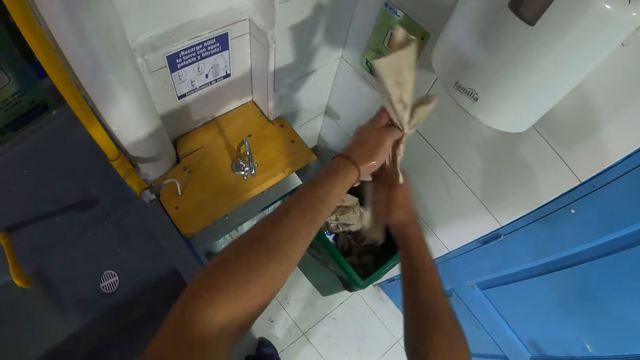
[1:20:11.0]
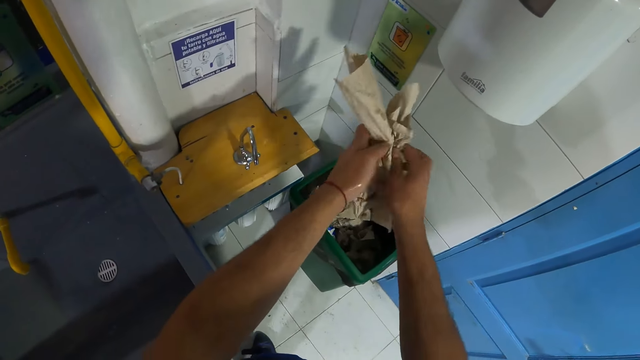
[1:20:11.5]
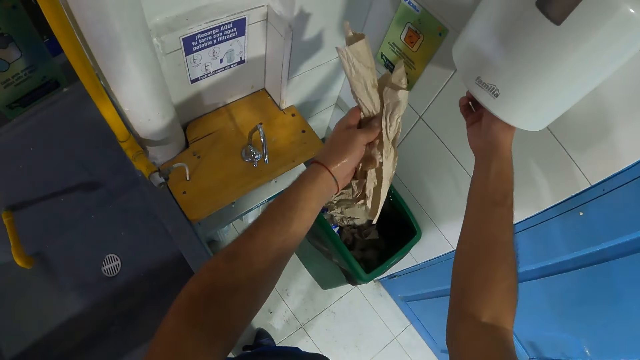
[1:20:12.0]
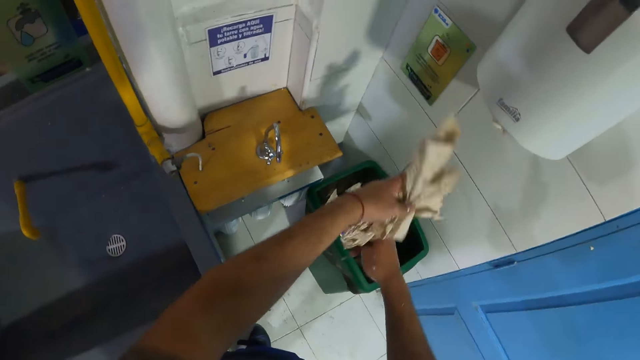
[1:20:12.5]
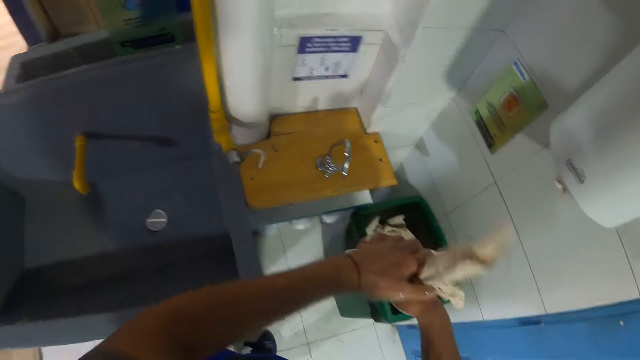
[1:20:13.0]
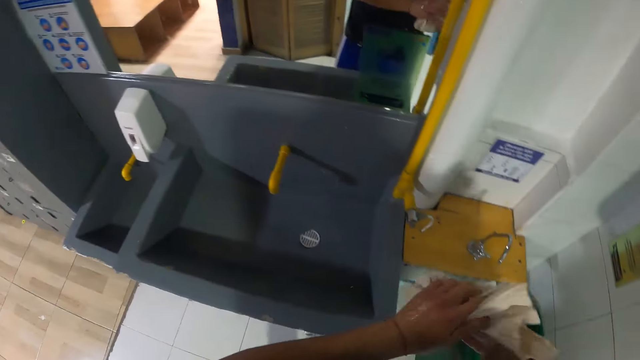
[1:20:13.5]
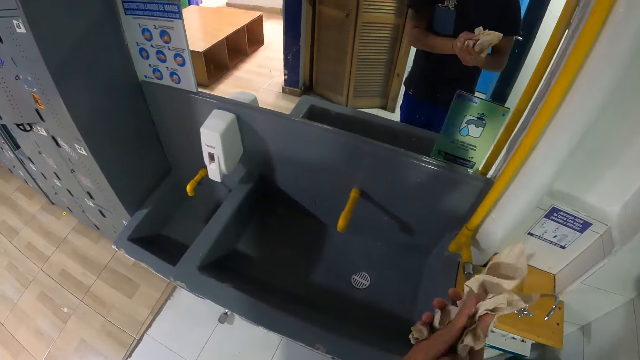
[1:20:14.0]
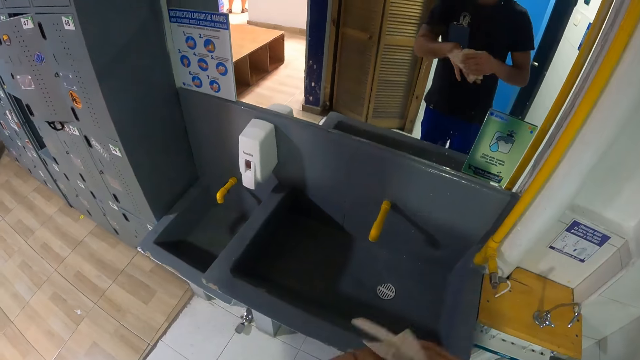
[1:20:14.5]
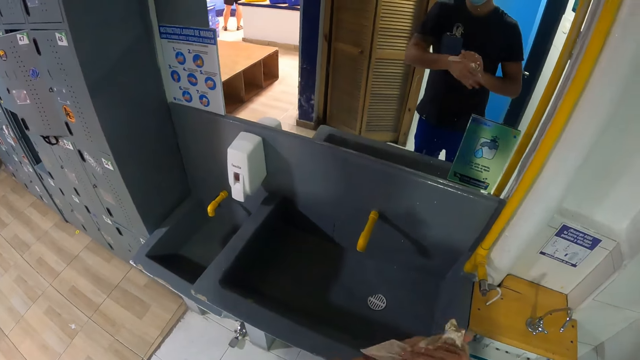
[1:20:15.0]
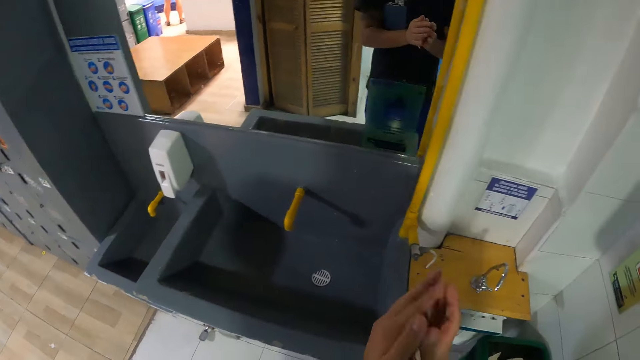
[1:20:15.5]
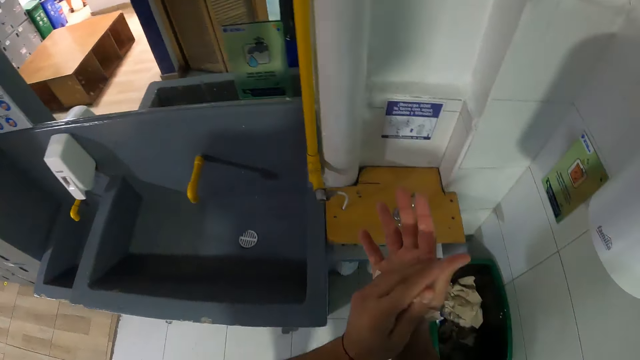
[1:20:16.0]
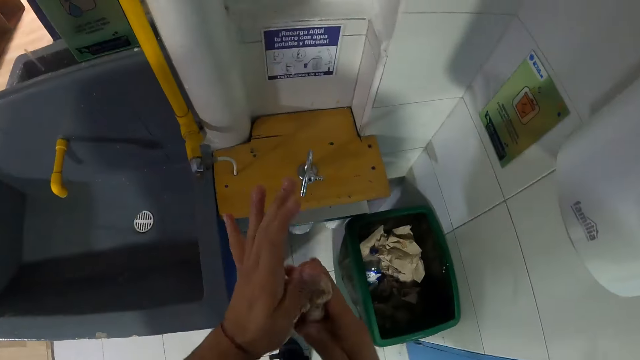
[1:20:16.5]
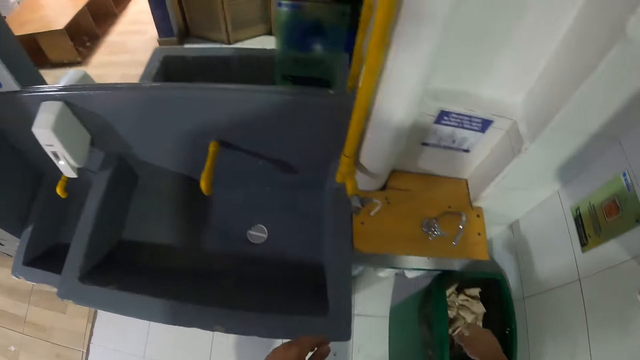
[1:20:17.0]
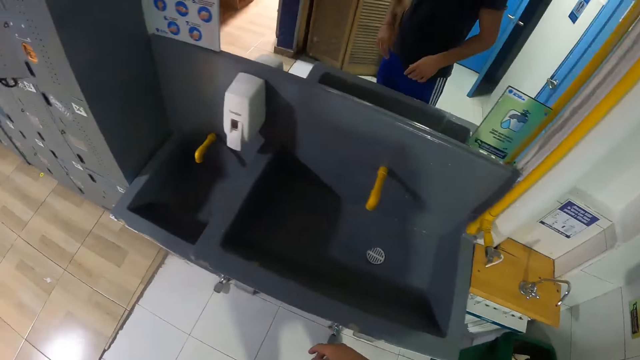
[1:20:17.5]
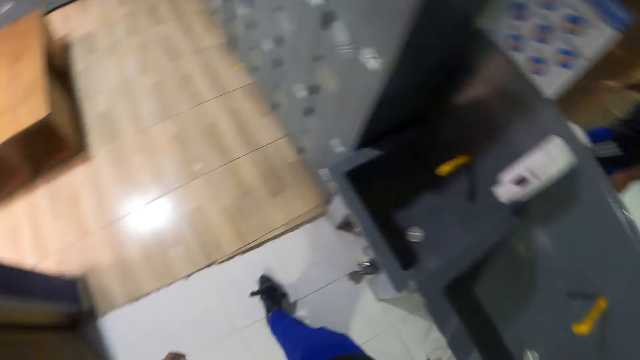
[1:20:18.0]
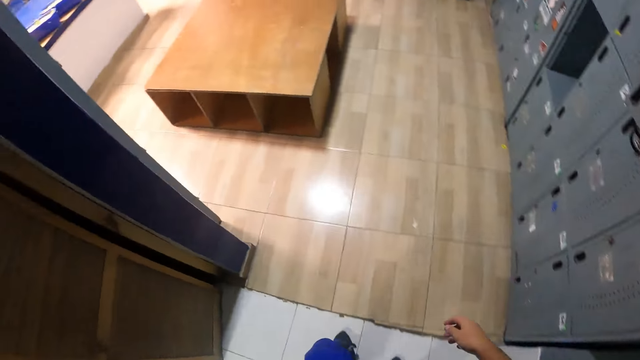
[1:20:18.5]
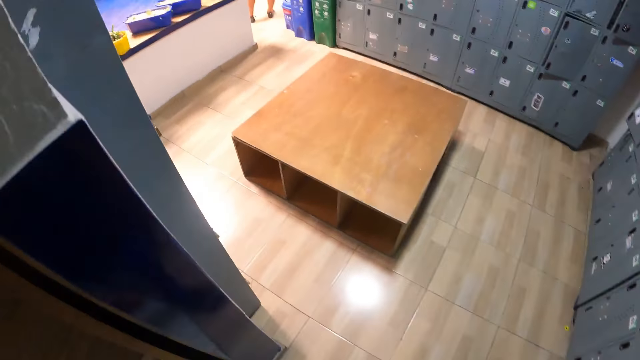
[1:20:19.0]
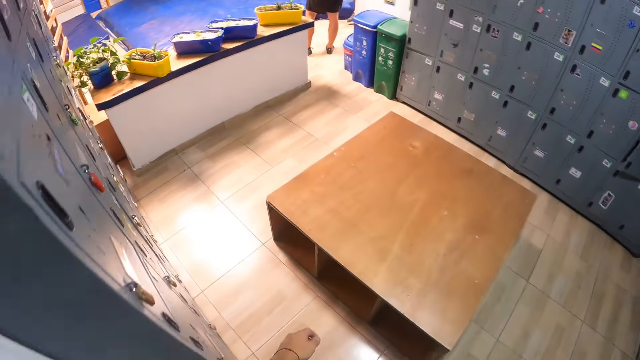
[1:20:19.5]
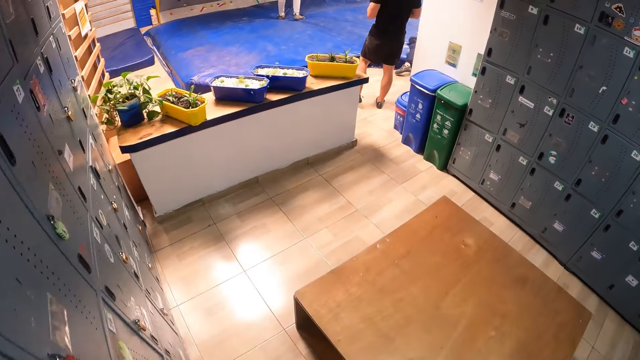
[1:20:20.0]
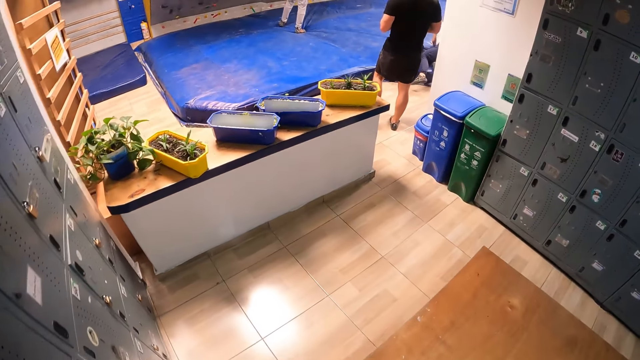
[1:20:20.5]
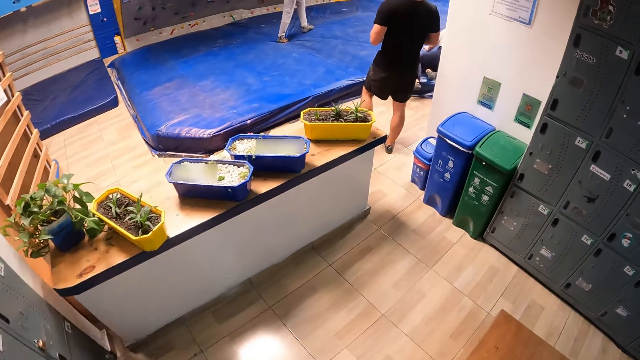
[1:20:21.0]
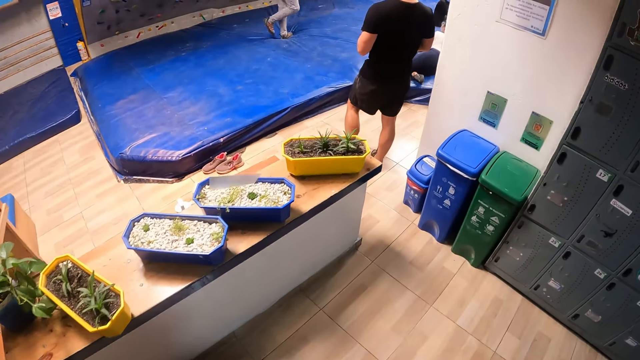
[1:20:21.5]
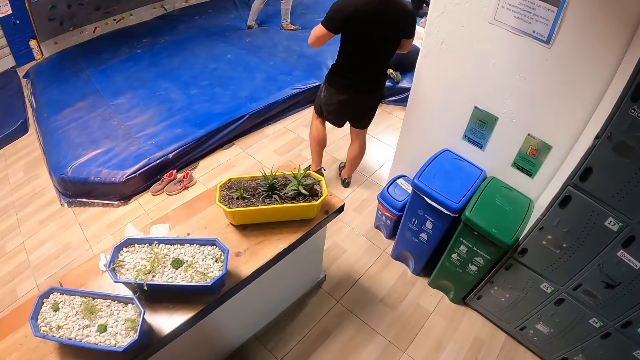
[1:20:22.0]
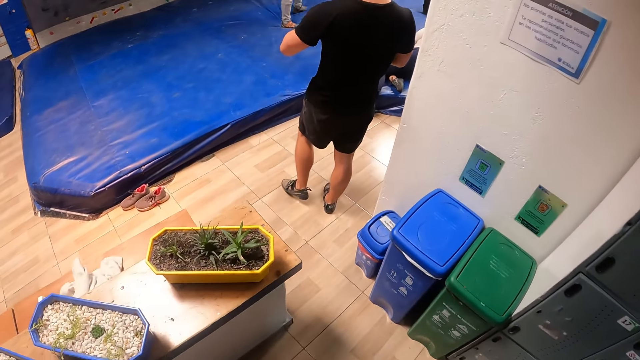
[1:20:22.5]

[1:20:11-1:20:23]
The camera wearer pulls the soft paper or tissue. He dries both hands with the tissue. He drops the tissue in a waste bin in the locker room with his right hand. He walks away from the sink. He walks into the climbing centre.

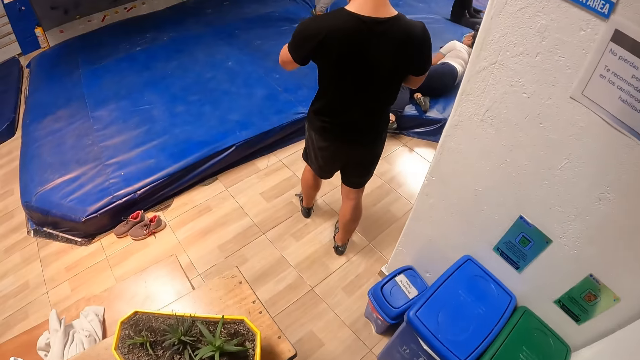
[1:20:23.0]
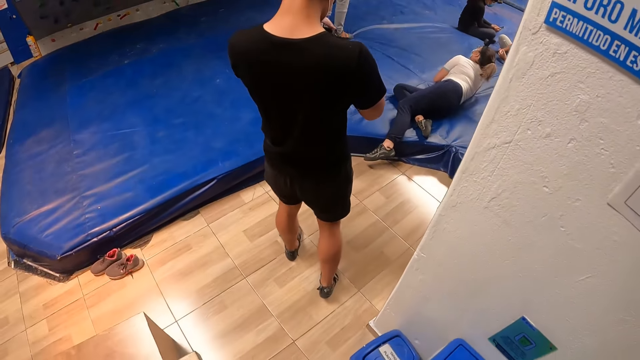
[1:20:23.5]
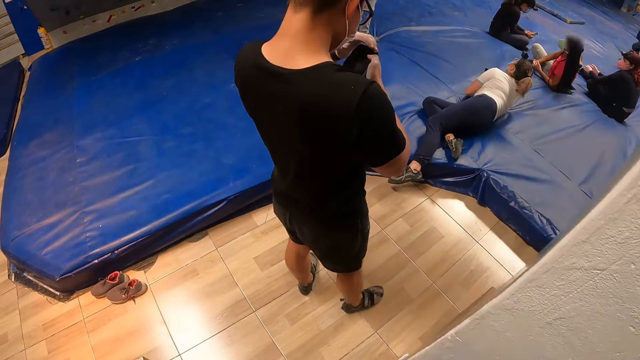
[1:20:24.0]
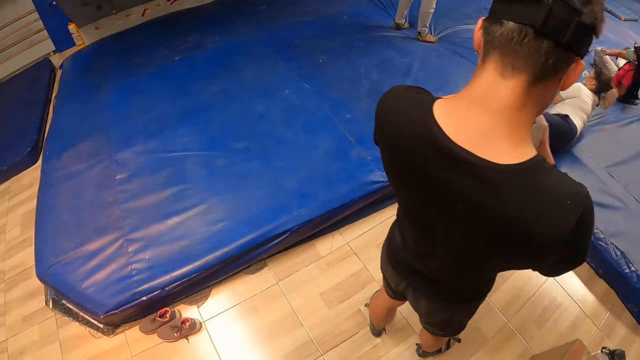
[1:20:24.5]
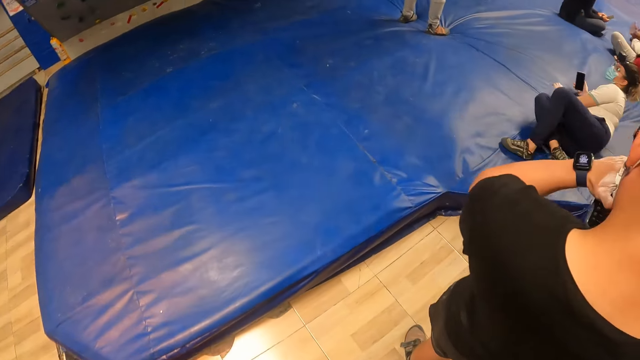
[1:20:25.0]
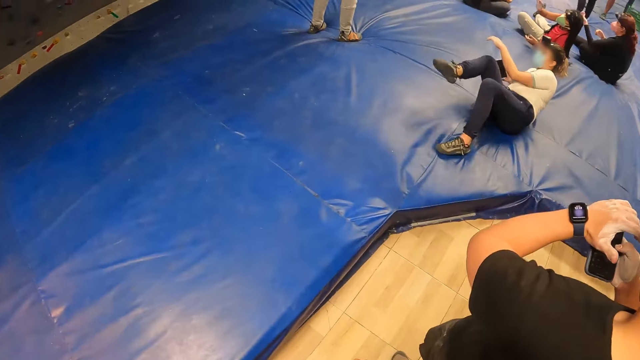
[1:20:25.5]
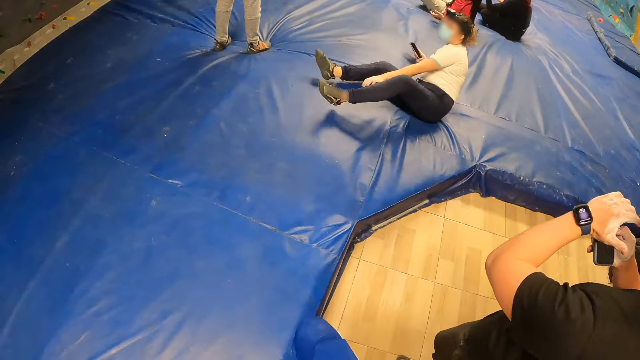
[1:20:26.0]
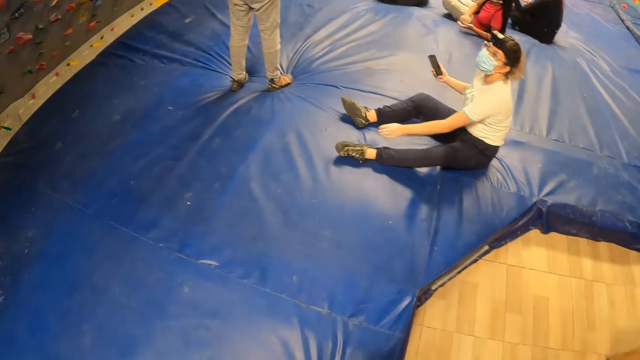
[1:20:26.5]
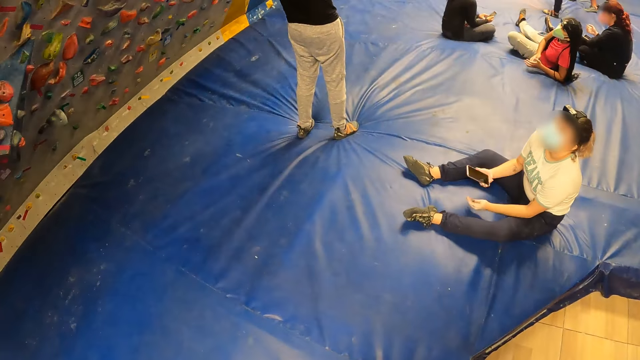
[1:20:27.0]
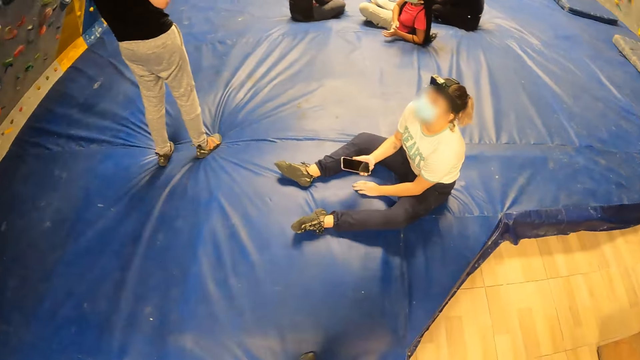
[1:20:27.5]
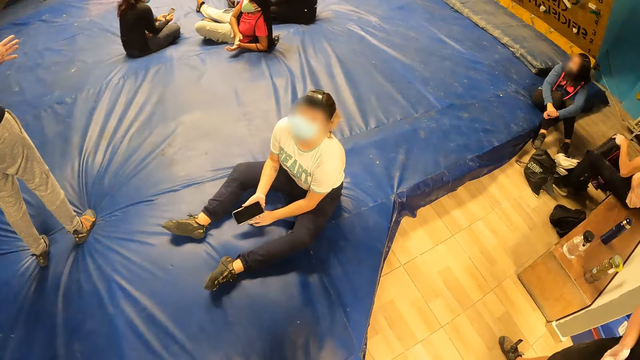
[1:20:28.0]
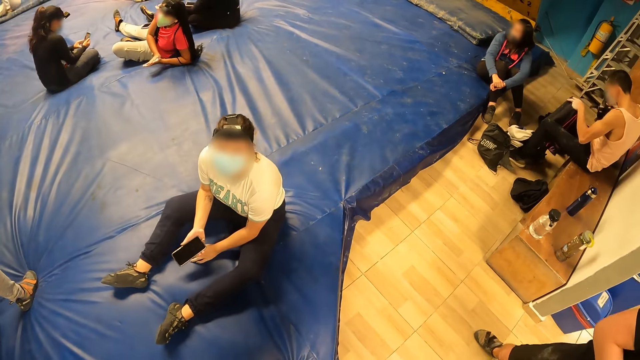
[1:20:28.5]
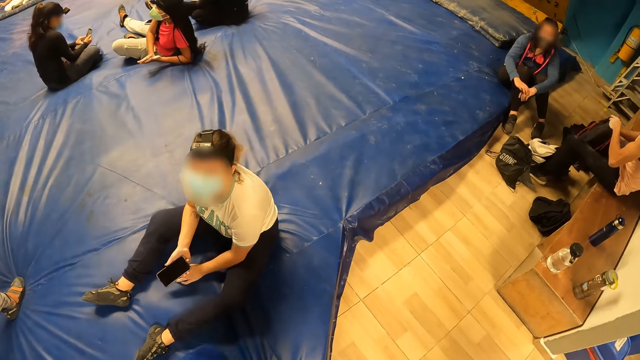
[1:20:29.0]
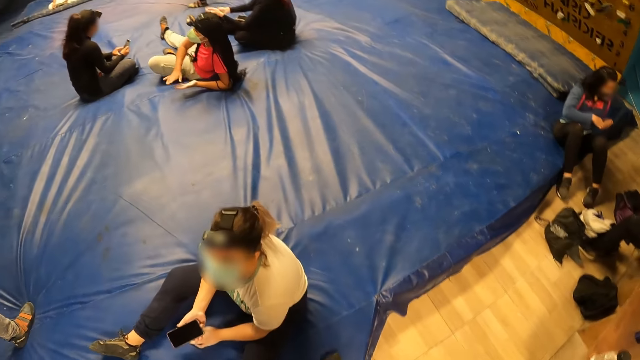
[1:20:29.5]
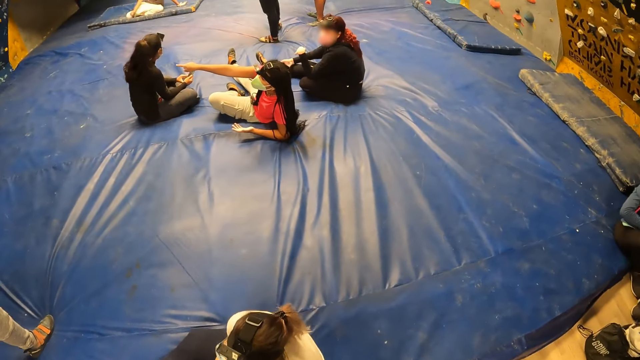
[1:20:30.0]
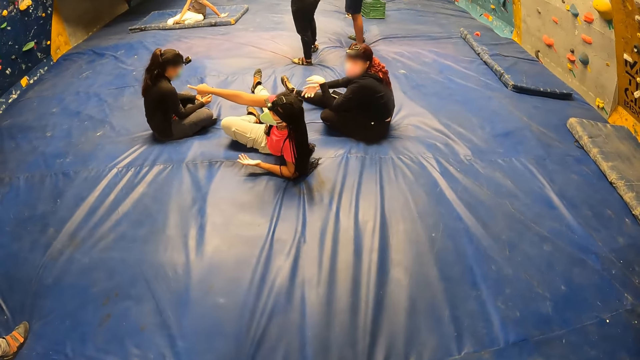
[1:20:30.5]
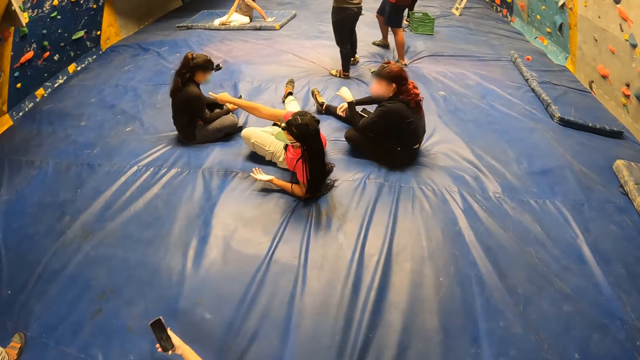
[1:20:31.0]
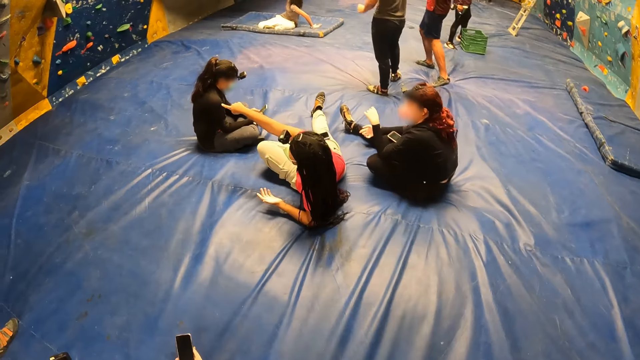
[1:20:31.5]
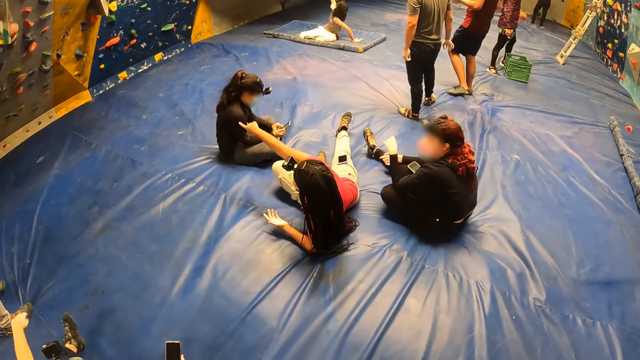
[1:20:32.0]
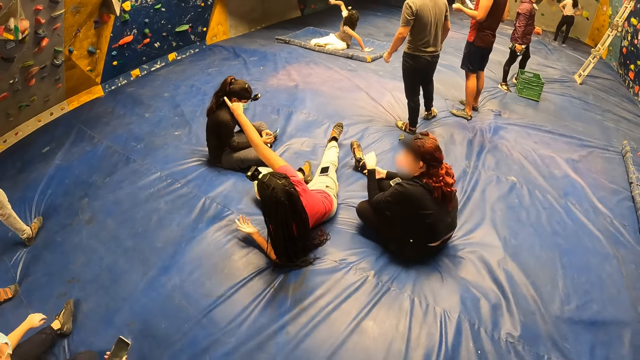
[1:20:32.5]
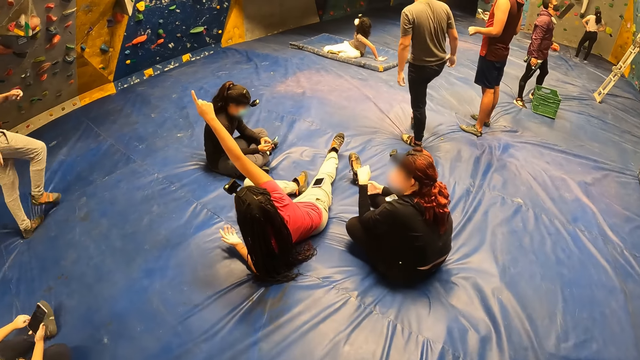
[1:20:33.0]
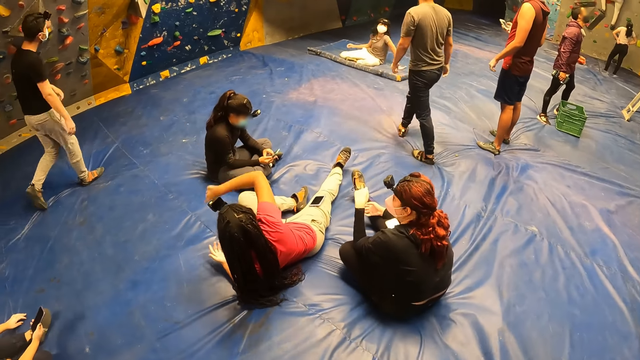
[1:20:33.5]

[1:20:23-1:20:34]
The camera wearer looks around the room.
